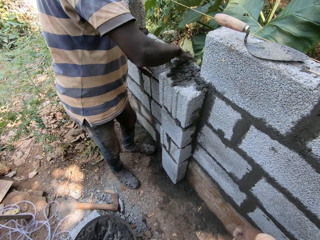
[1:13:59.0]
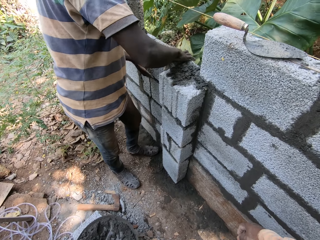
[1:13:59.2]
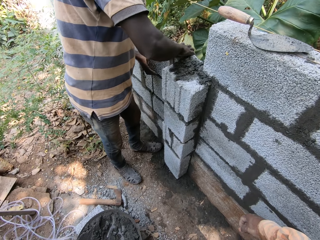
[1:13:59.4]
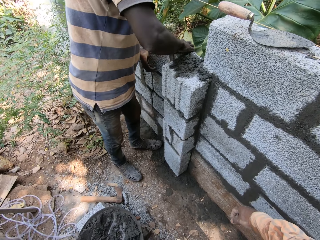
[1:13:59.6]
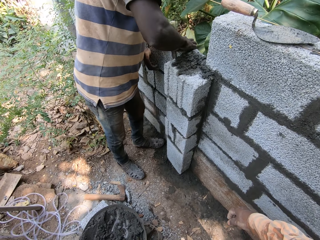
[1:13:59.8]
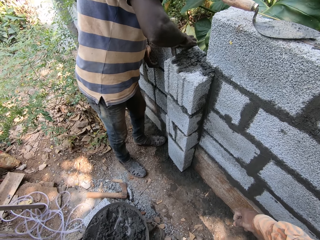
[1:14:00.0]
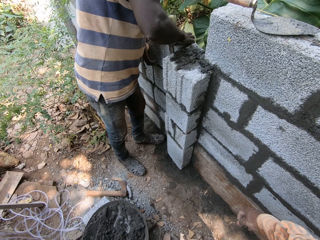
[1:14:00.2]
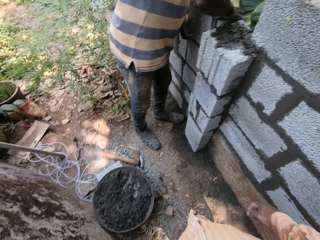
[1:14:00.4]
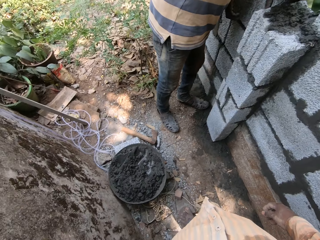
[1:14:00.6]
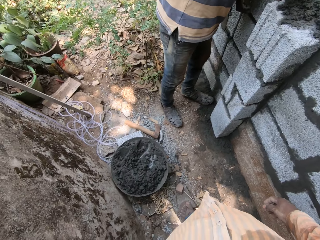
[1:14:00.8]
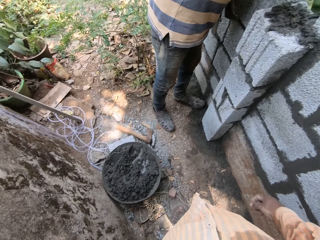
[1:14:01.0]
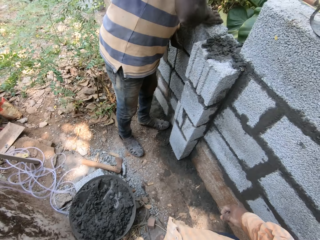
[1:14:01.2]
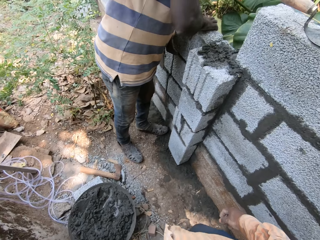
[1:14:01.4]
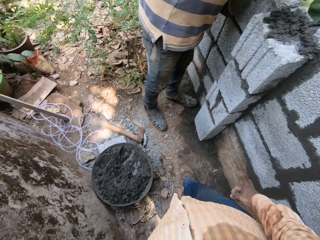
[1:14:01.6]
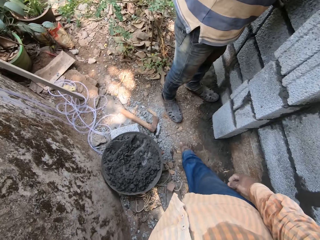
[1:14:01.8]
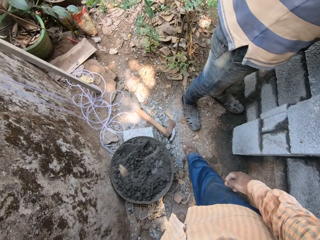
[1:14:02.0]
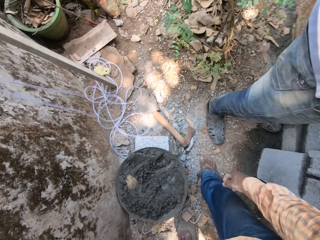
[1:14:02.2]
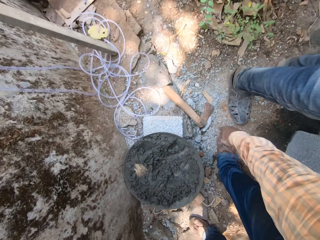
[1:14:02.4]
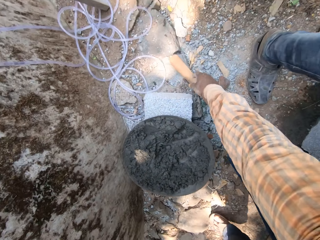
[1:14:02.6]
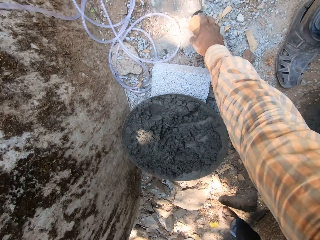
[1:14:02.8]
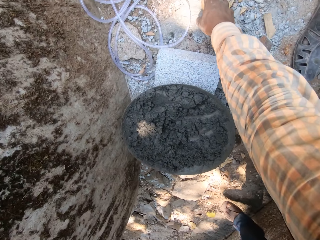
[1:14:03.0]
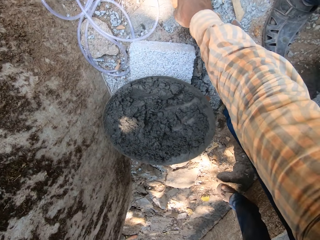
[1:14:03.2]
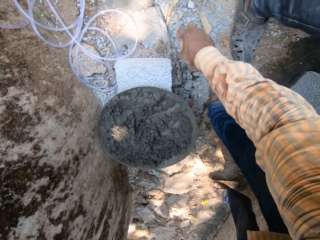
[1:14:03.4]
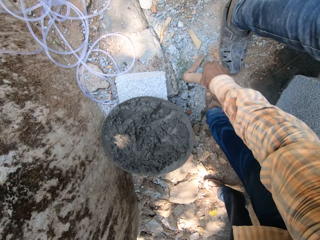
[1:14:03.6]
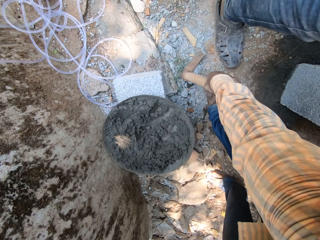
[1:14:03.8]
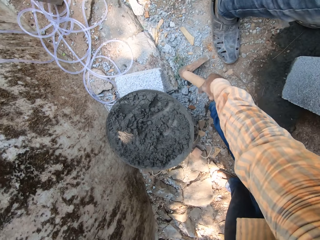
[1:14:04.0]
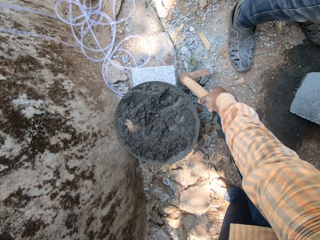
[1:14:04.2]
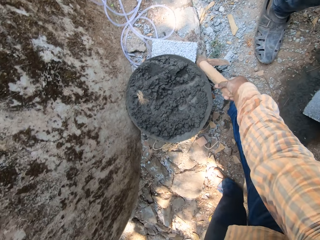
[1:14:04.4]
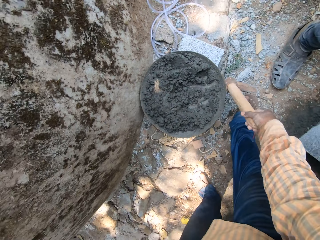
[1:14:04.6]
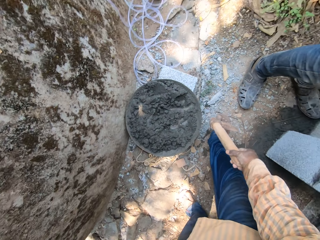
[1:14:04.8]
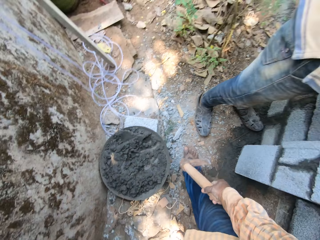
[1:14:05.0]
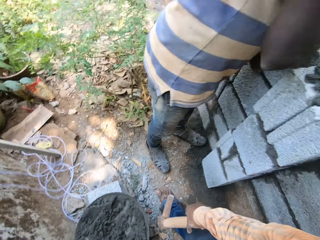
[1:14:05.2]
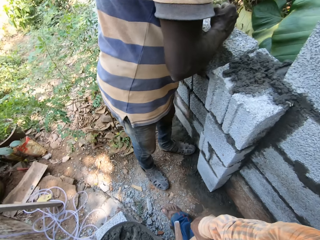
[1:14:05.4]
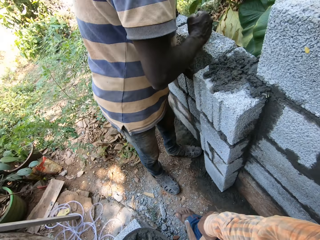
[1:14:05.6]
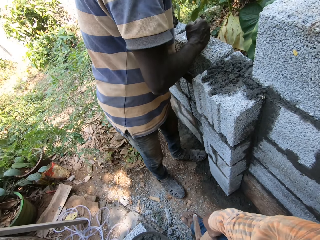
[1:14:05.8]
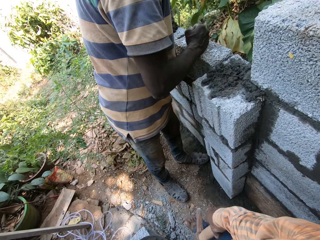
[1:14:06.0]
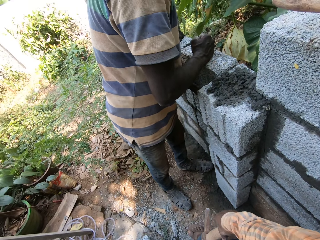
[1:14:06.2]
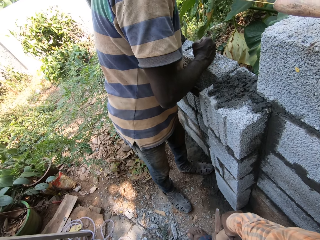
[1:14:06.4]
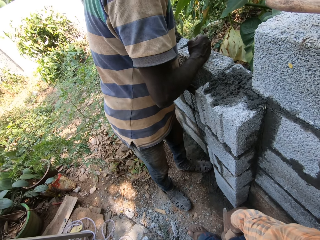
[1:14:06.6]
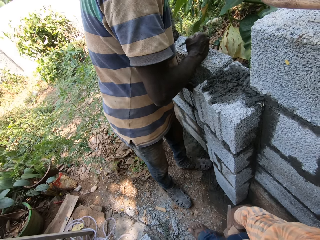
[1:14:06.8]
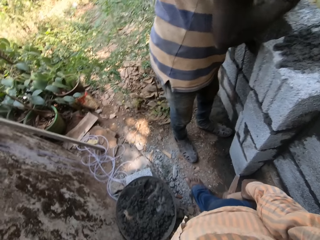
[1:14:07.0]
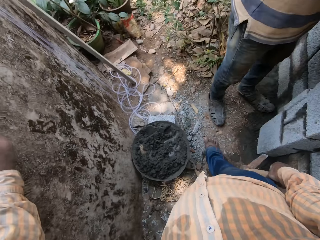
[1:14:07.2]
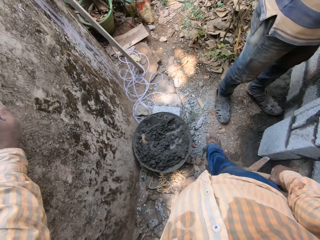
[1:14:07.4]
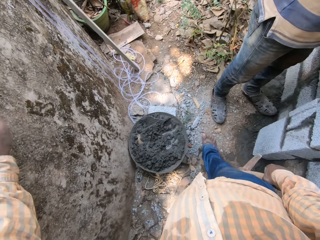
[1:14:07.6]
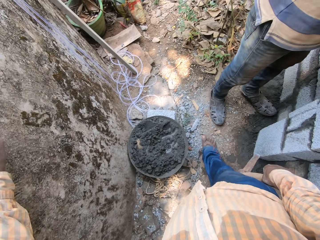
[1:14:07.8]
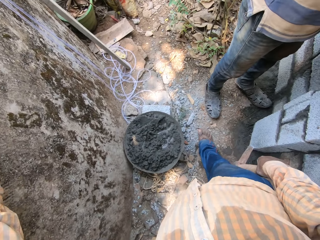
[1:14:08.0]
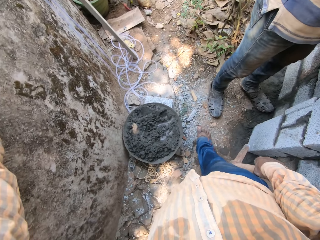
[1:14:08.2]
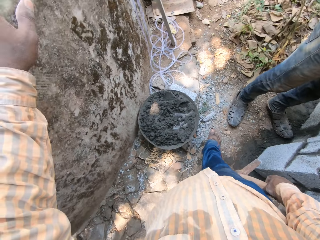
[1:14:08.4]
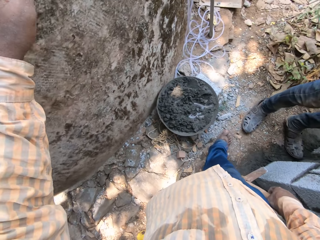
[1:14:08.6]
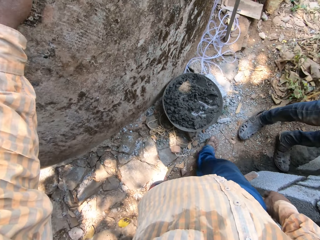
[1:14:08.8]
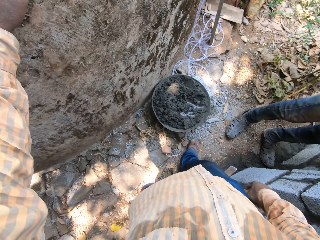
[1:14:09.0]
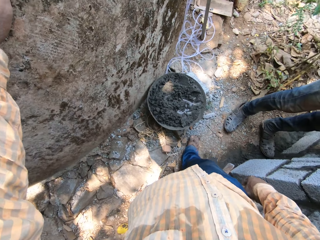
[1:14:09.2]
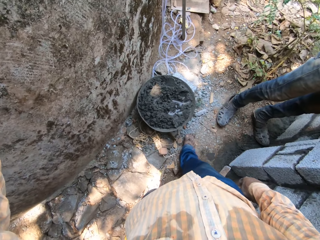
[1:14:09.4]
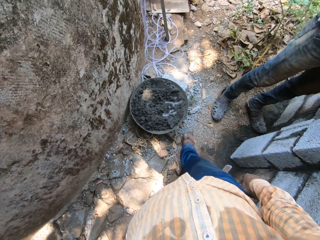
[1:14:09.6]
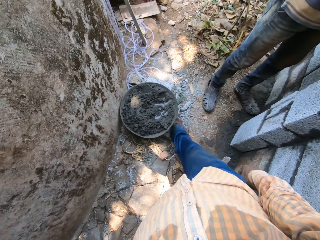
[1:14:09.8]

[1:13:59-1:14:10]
The camera wearer interacts with a man. He picks the axe from the ground with his right hand. The man looks around.

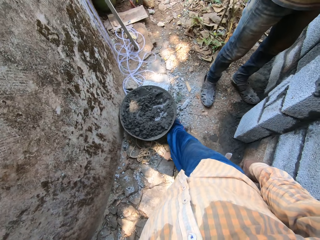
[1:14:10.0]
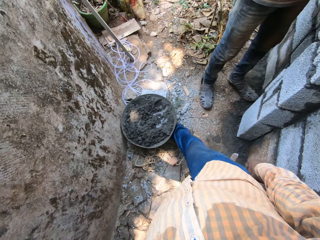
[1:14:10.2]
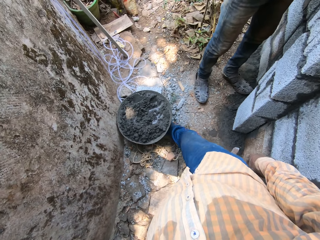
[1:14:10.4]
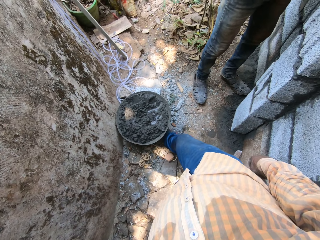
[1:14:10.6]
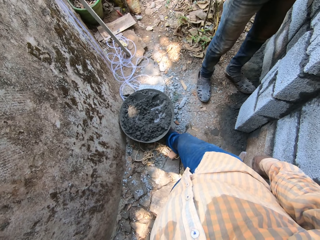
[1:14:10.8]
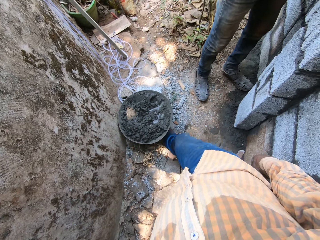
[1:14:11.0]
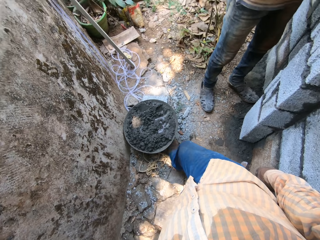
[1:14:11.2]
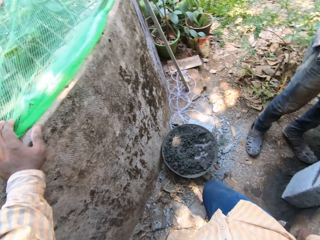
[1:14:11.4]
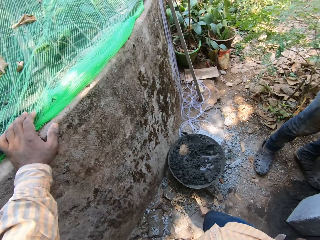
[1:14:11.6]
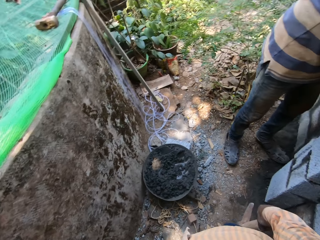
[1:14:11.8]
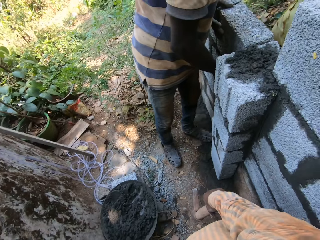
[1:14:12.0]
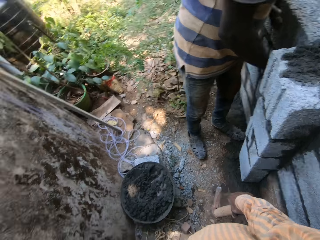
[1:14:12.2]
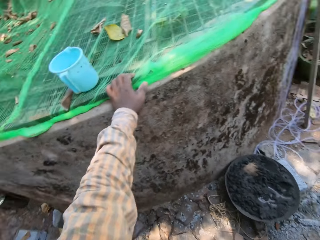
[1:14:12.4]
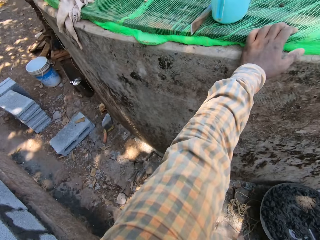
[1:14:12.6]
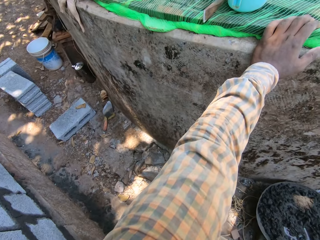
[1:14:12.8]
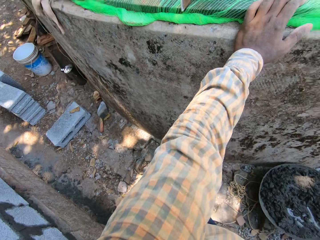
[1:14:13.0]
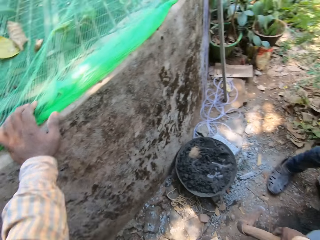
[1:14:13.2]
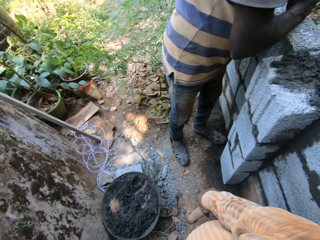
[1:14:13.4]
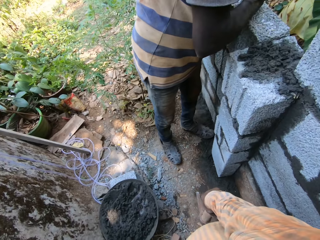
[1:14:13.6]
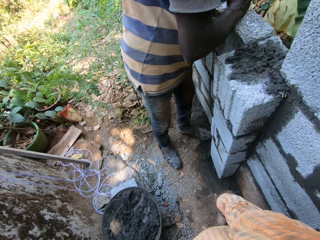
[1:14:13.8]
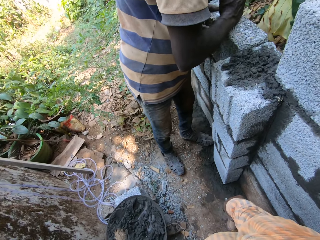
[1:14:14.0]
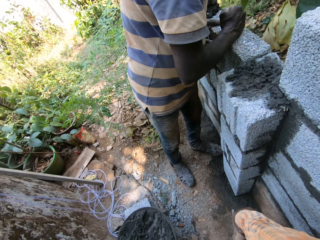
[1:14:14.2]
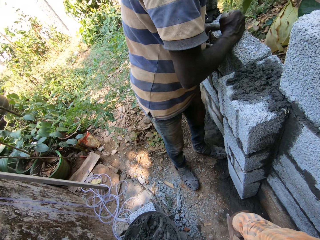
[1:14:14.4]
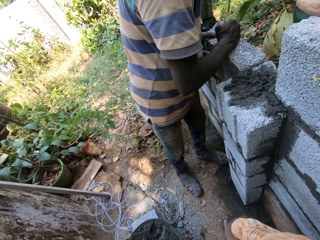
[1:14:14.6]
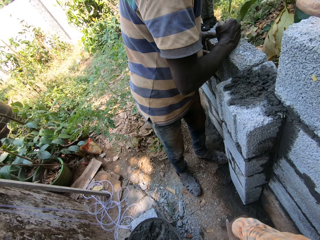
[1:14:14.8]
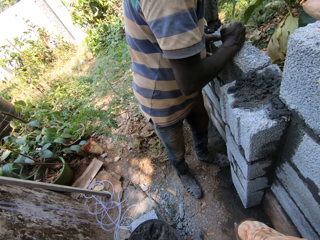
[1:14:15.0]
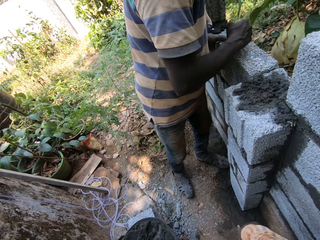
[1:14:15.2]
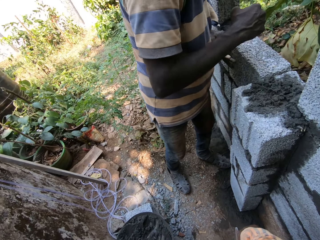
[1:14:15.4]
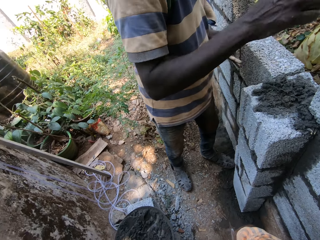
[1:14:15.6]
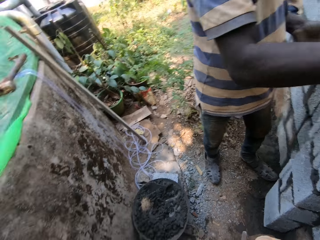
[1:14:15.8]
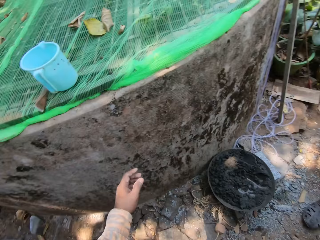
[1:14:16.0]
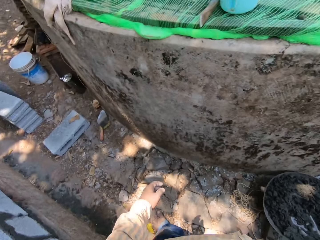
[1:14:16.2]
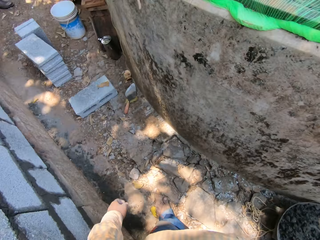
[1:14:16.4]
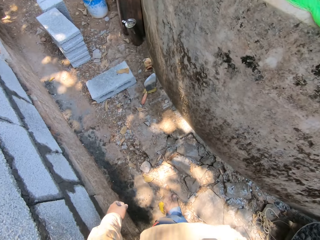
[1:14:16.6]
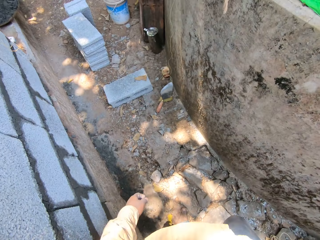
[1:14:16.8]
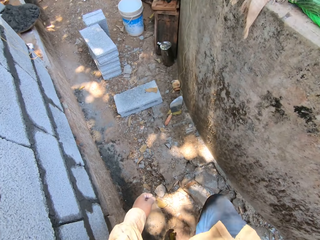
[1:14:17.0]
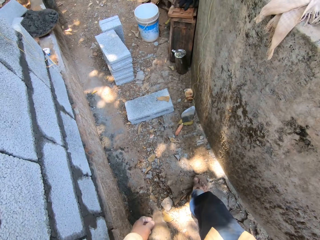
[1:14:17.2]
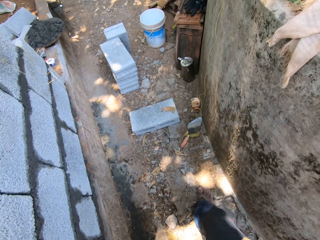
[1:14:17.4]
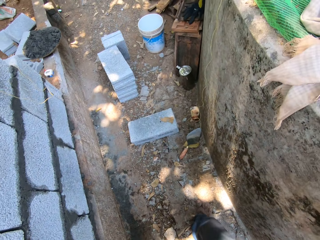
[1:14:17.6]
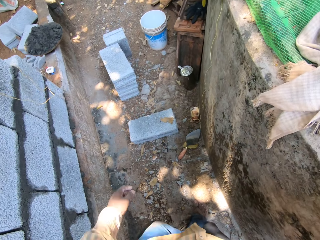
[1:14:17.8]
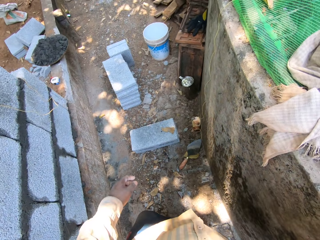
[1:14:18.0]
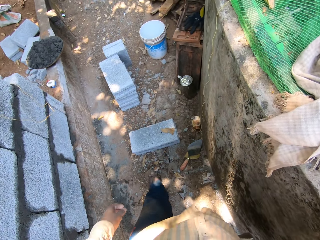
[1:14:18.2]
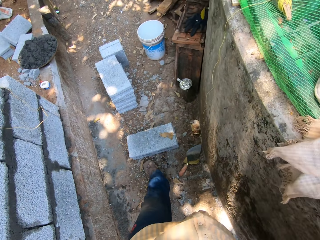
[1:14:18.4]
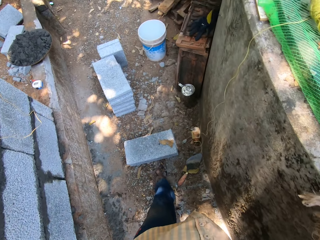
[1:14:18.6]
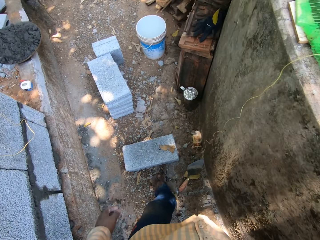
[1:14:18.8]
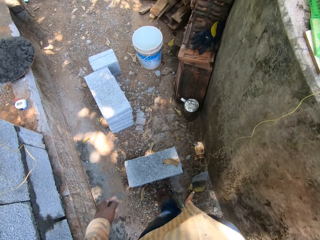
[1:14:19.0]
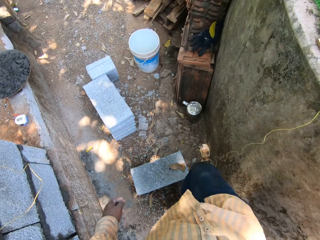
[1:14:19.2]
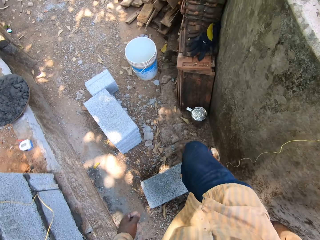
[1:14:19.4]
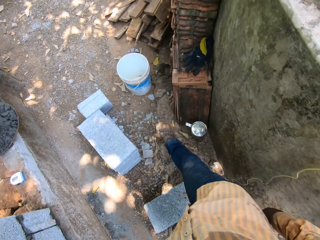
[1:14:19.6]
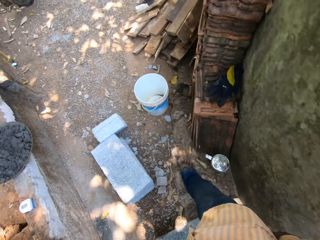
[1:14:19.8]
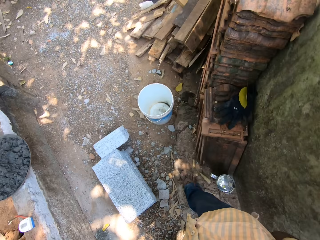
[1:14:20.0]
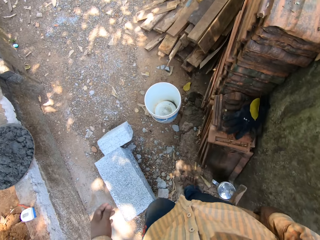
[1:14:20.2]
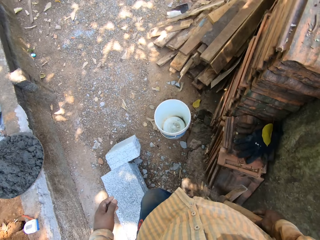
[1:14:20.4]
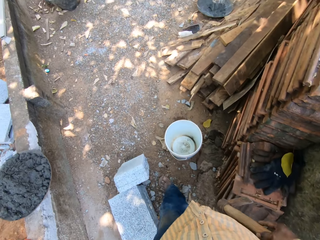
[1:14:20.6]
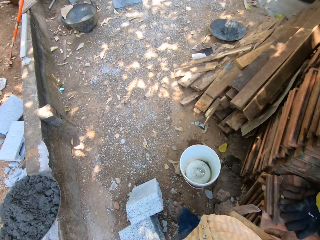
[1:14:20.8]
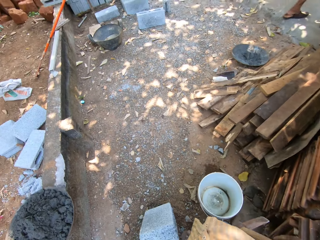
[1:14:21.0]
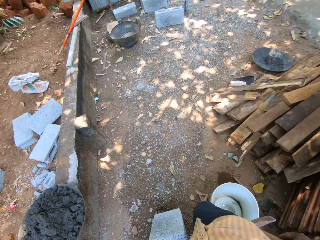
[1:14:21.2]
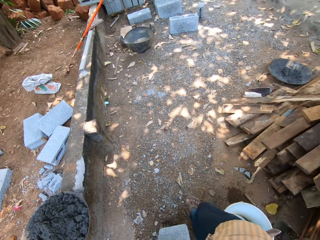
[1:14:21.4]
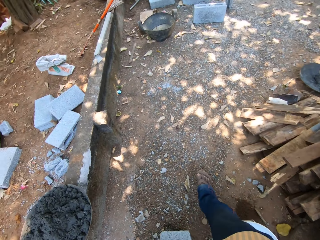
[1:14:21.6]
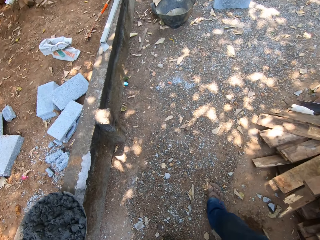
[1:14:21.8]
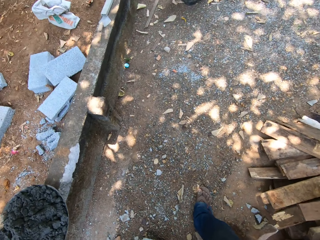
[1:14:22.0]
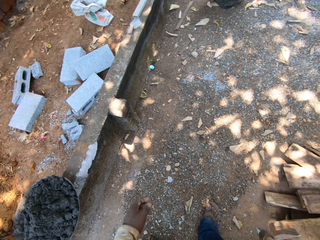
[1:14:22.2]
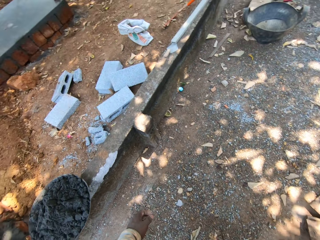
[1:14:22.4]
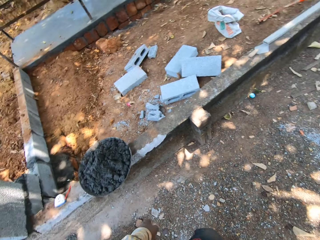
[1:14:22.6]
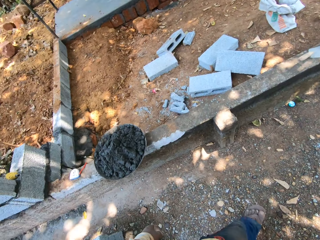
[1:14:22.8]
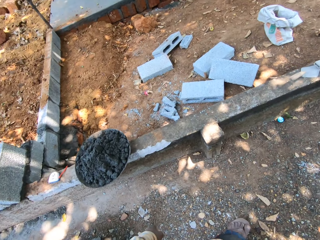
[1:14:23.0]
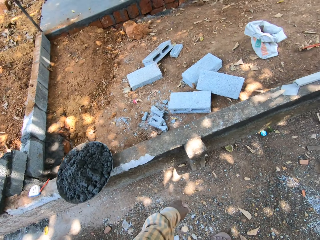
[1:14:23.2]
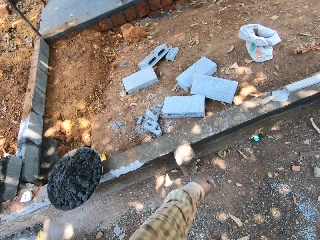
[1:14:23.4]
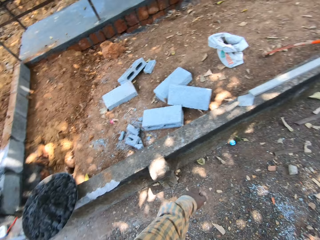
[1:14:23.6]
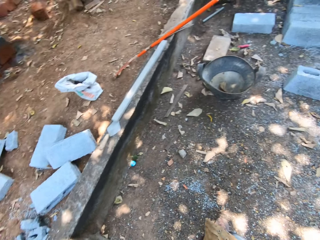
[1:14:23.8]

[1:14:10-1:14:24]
The camera wearer touches a platform with his left hand. He looks around. He walks around.
